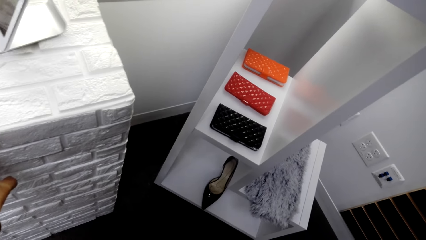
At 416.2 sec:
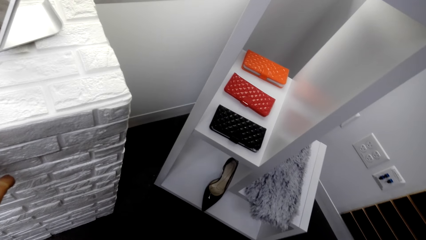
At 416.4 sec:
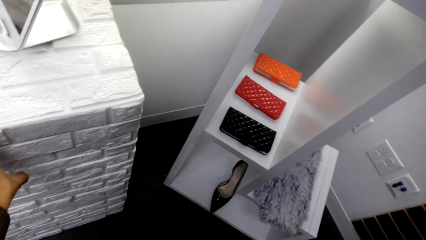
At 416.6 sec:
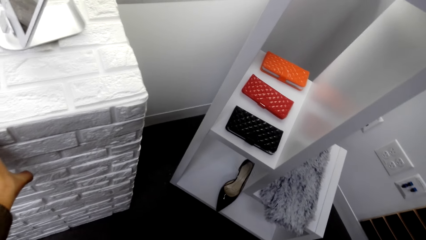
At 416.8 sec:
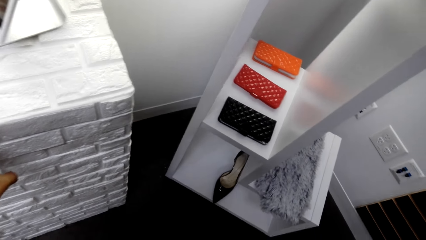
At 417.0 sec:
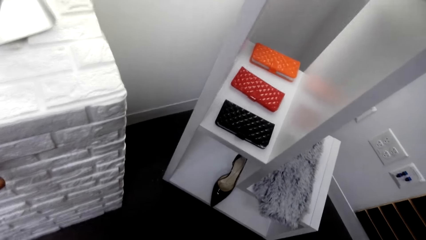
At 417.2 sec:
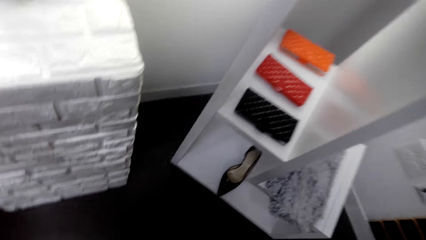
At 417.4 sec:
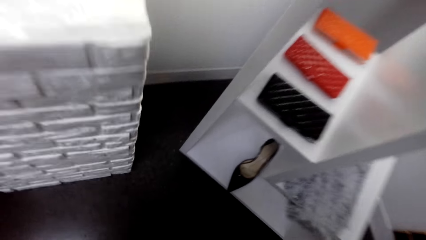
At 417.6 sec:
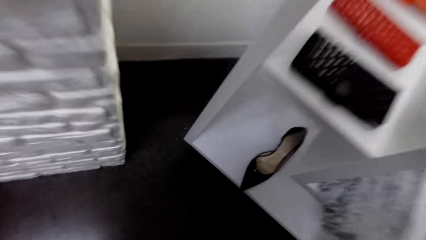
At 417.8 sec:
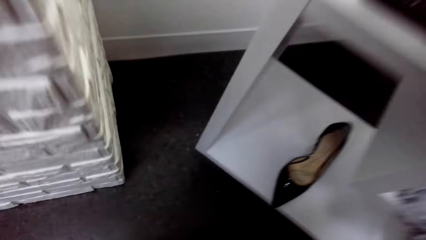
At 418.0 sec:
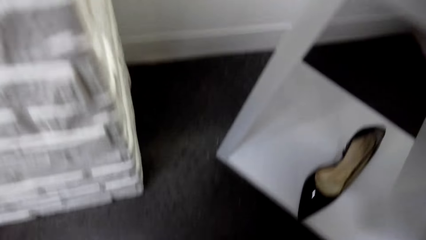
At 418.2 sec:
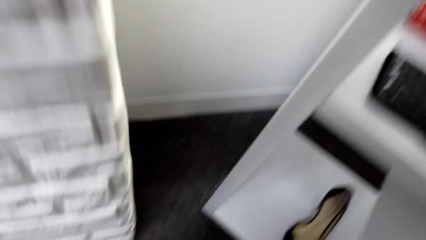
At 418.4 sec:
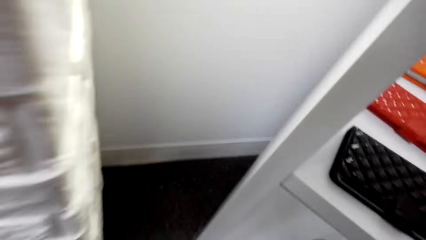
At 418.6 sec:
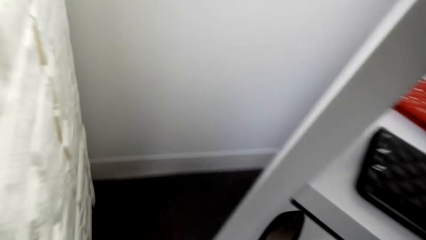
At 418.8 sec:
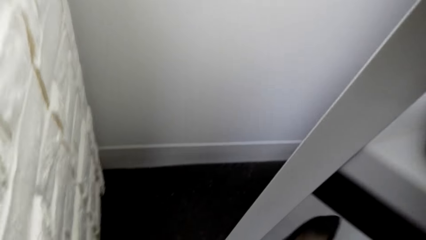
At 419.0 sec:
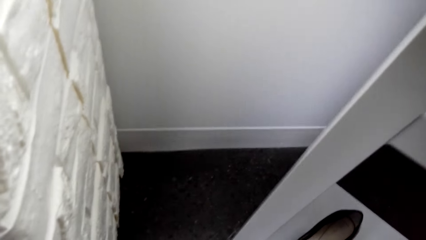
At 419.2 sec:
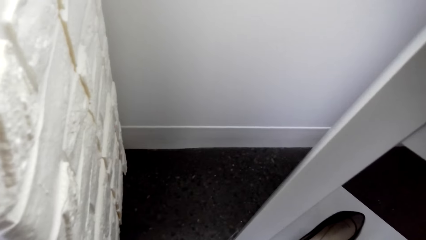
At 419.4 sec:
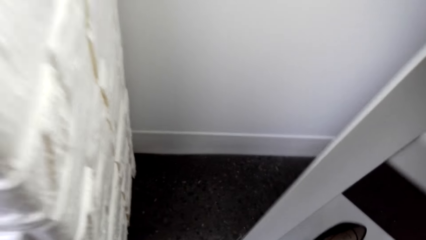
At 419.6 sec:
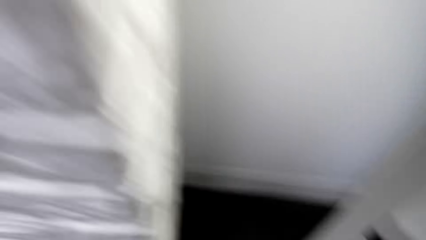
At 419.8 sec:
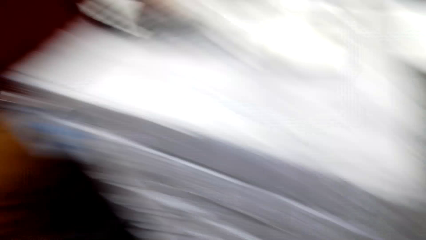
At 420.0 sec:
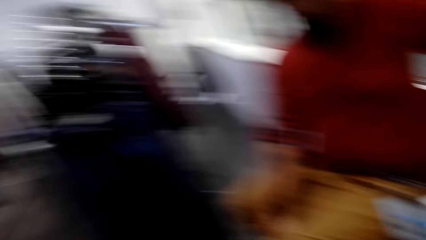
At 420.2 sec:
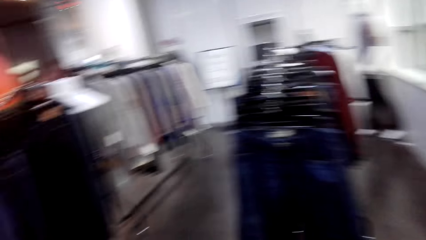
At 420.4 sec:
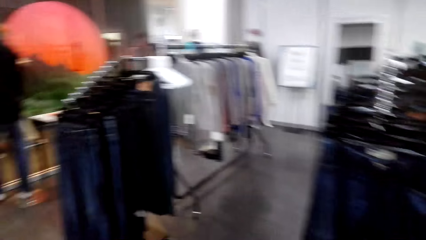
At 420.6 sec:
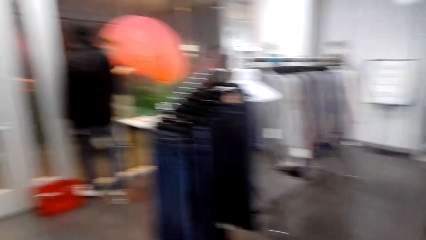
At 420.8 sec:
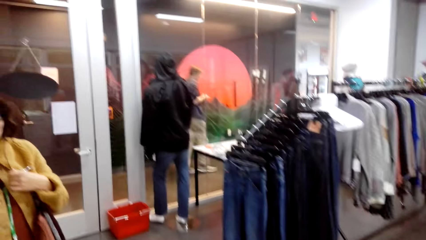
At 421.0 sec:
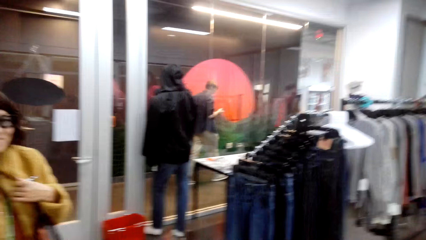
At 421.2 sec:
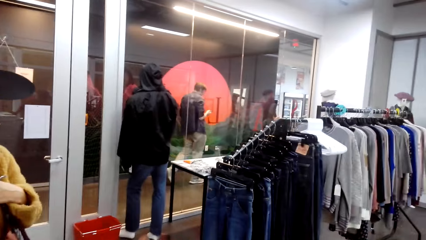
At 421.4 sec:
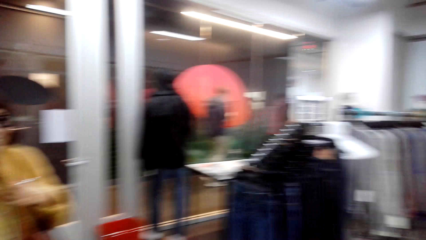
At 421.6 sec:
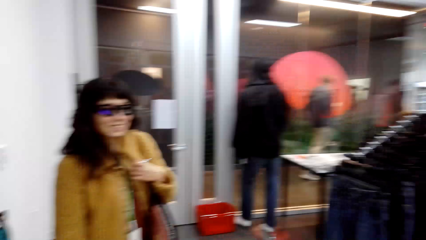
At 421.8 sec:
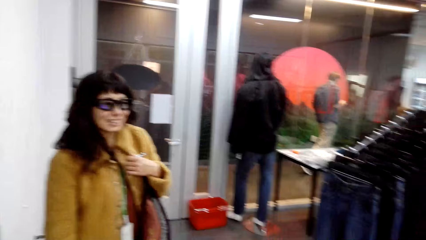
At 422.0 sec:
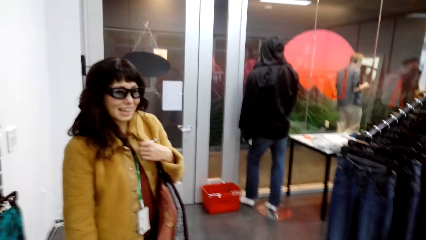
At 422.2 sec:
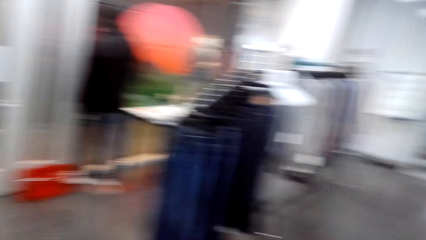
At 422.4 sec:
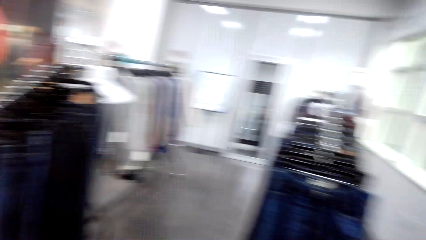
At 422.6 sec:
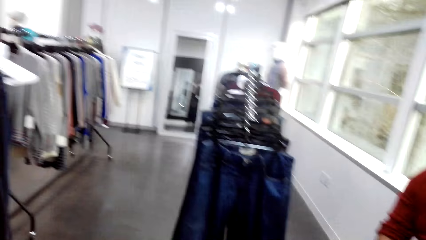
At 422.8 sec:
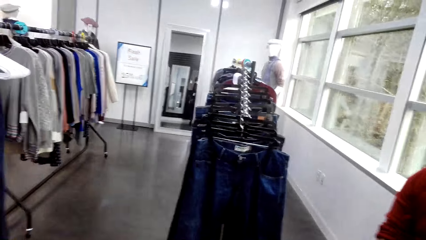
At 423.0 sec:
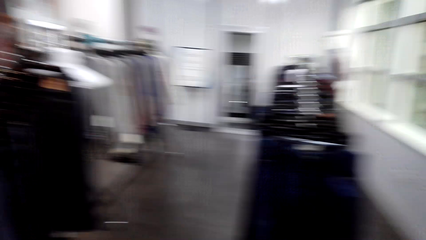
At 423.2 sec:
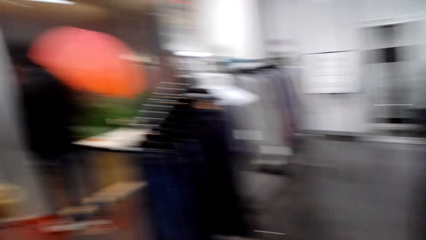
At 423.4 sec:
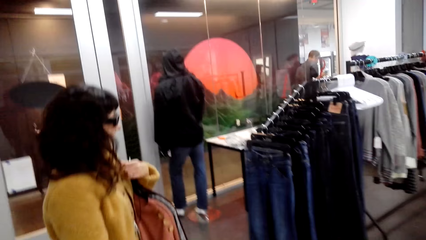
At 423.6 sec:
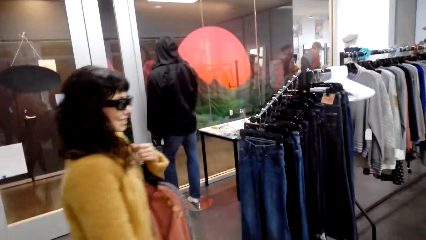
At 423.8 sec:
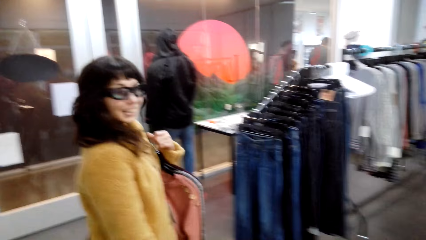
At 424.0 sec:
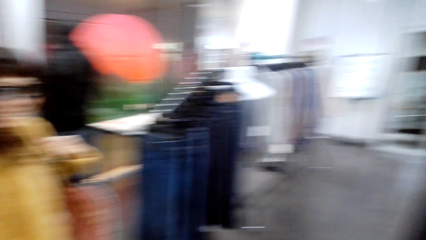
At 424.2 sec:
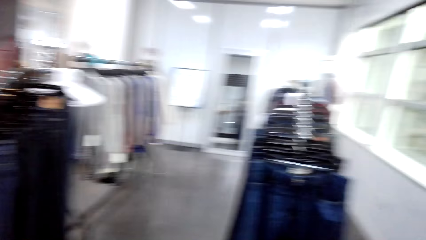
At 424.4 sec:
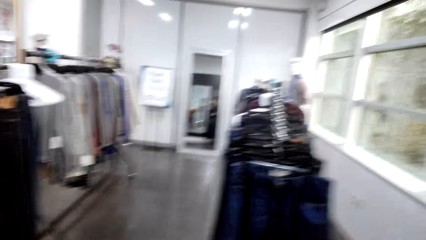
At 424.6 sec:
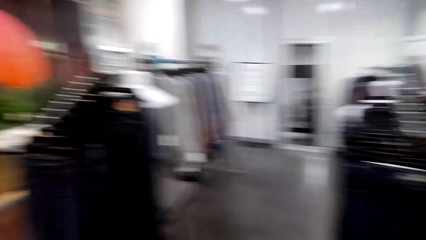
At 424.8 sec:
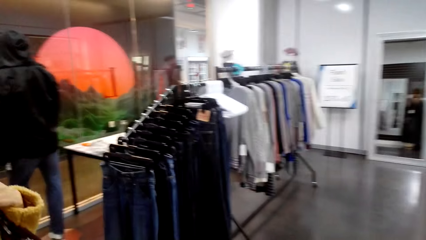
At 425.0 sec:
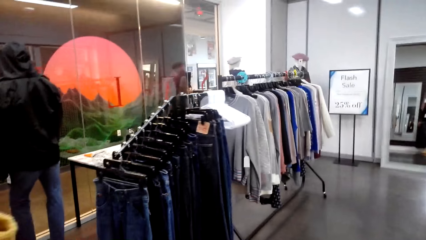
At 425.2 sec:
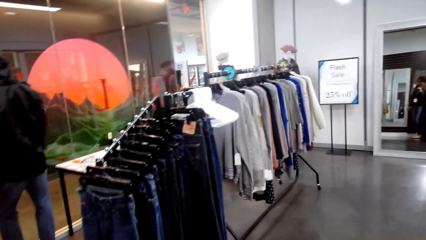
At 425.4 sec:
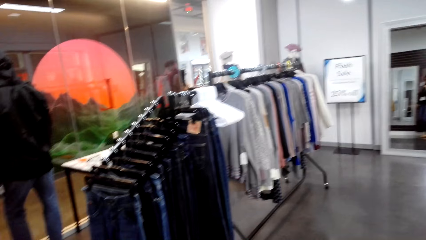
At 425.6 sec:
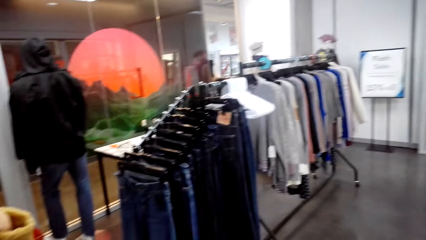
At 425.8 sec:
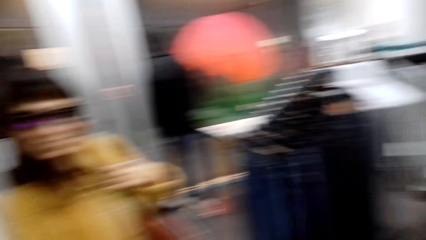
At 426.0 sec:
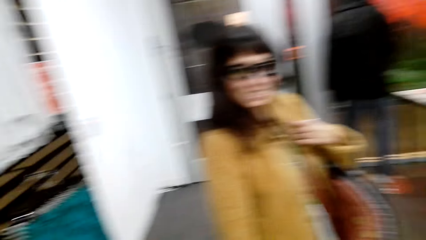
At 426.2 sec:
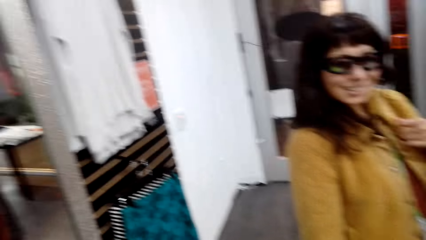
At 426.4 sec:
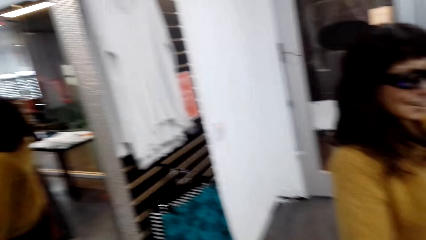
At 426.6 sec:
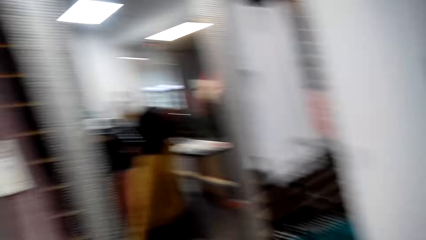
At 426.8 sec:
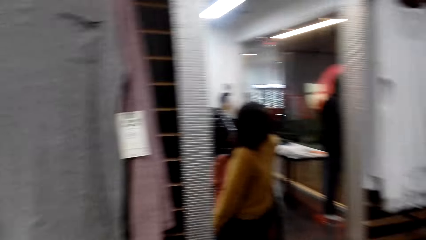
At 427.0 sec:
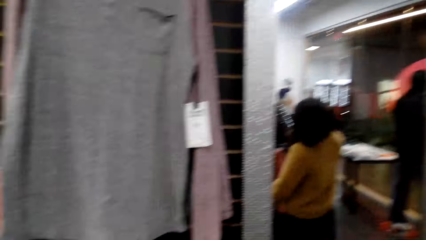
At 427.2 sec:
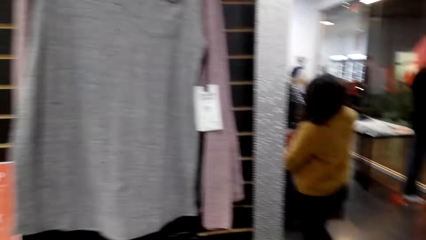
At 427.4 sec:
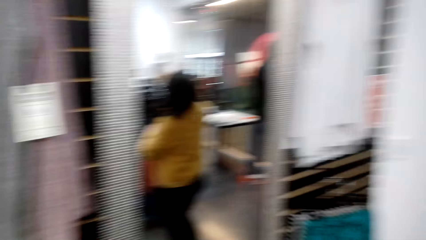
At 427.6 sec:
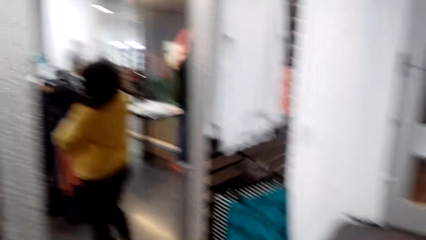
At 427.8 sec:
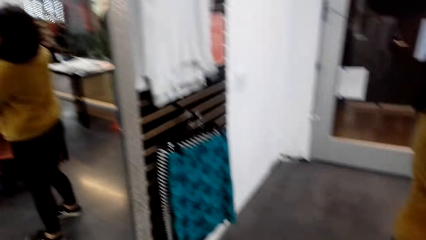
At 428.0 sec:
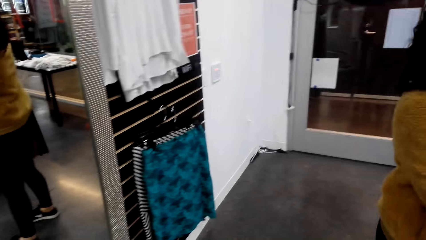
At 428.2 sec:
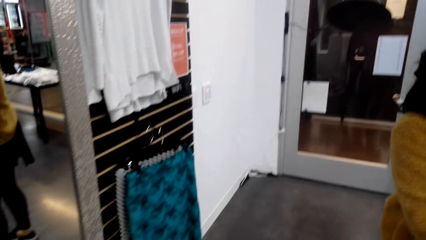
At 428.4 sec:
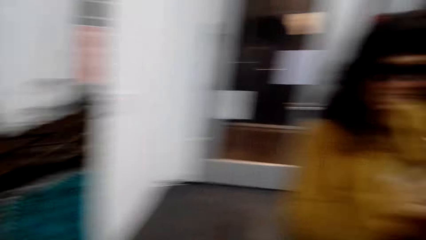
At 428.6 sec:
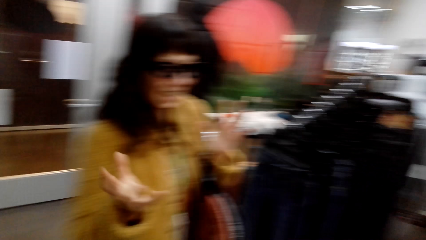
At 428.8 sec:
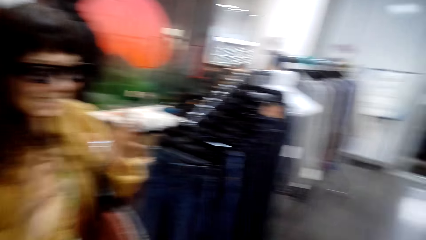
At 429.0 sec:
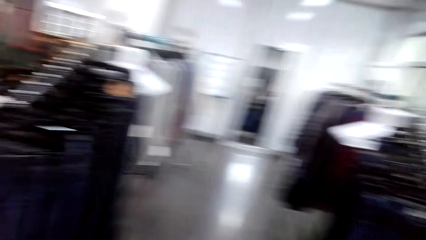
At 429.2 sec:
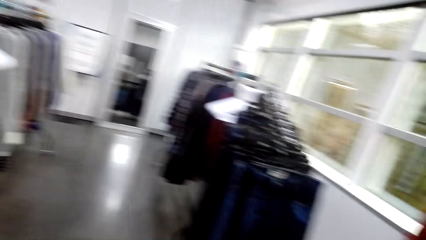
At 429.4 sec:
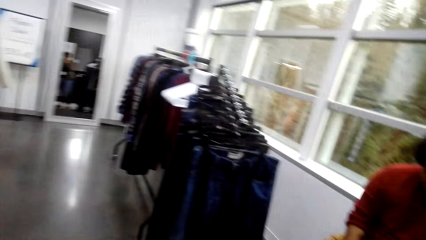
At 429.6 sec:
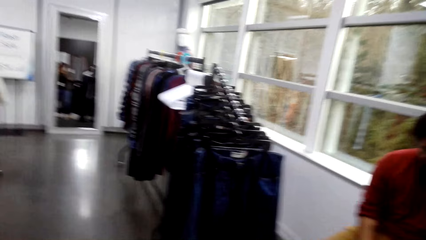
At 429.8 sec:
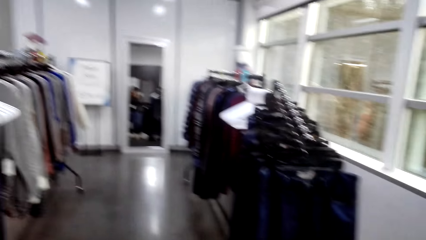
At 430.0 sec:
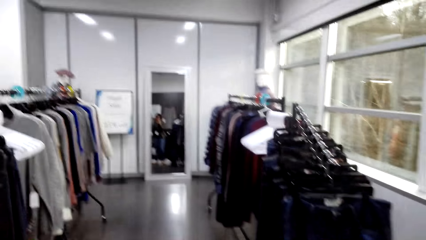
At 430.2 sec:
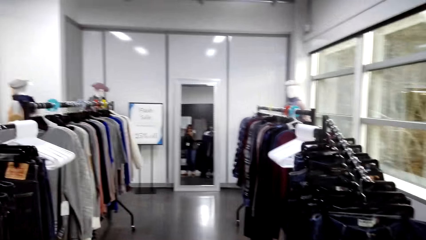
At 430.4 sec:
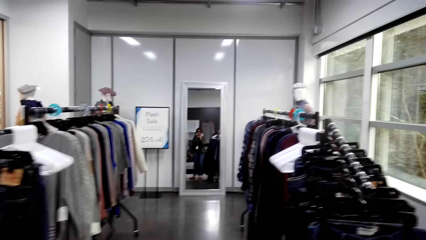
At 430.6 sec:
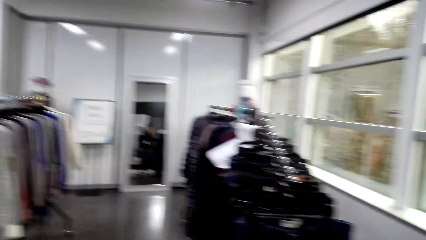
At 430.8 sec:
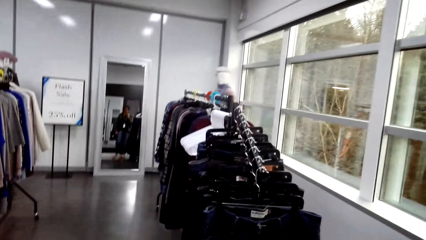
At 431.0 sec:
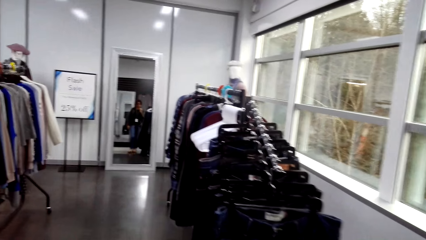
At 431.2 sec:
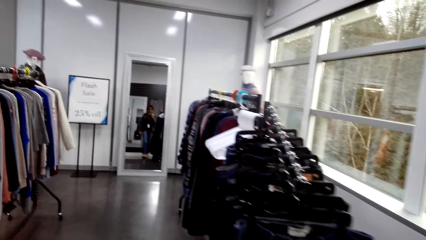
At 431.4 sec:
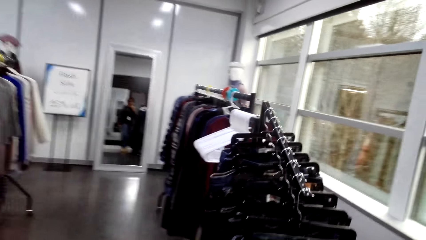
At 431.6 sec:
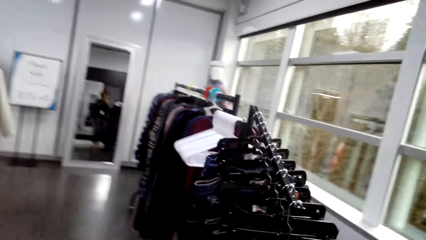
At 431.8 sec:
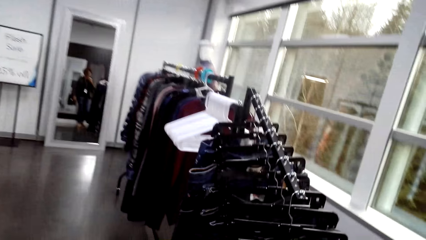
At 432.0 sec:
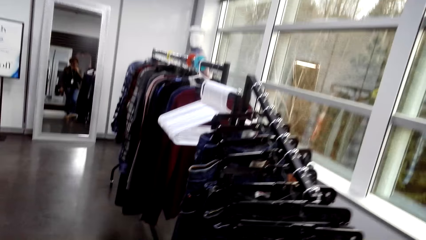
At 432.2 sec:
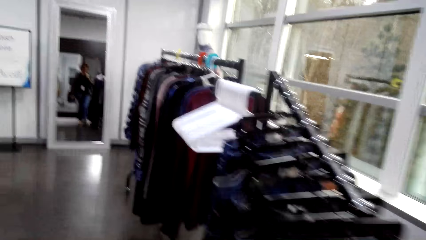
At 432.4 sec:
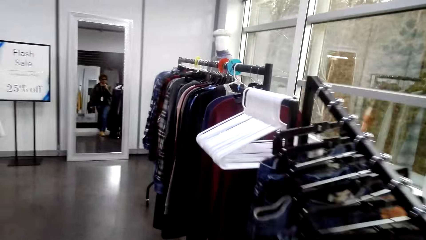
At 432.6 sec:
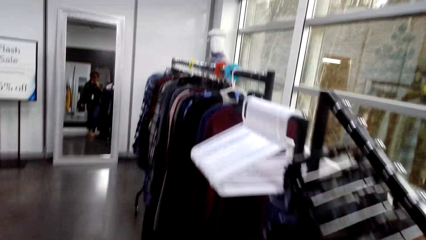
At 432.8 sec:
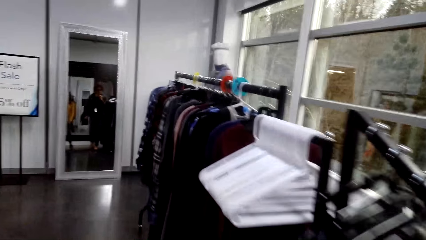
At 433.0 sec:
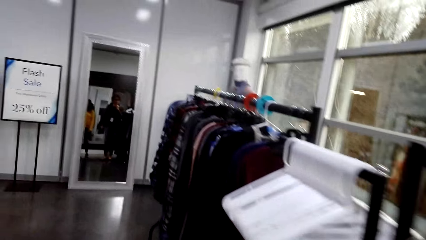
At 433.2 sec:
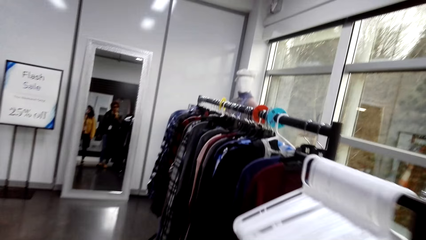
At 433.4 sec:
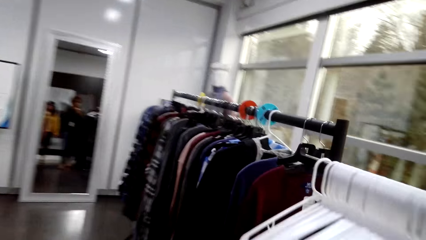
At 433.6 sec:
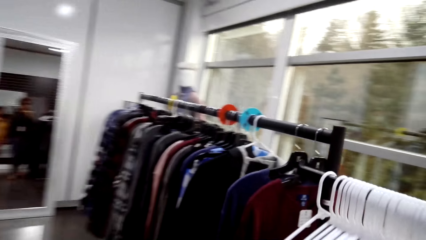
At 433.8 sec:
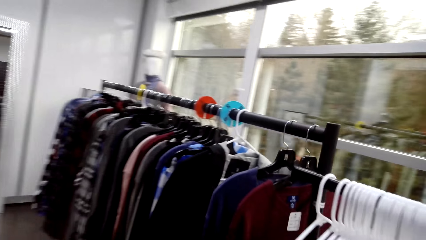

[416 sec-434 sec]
The camera wearer returns the shoe on the shelf.
